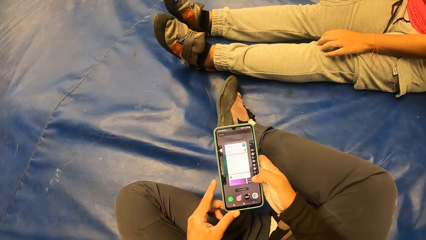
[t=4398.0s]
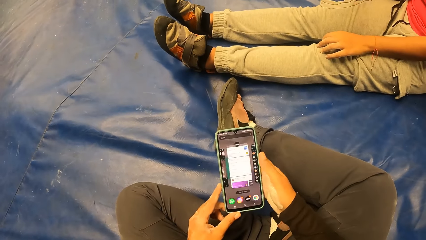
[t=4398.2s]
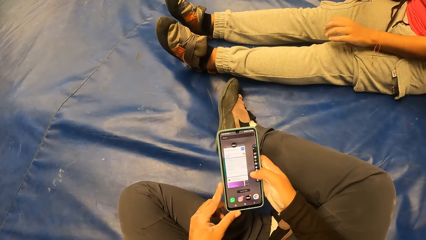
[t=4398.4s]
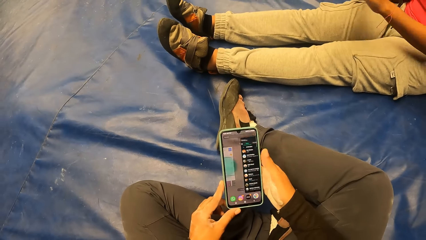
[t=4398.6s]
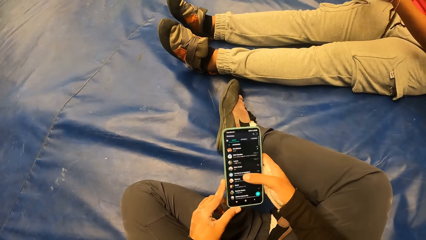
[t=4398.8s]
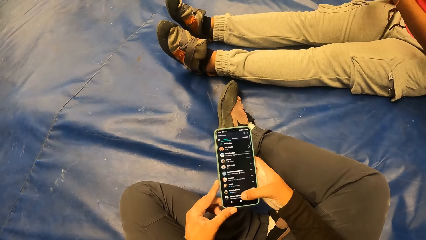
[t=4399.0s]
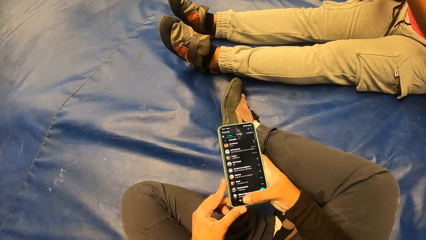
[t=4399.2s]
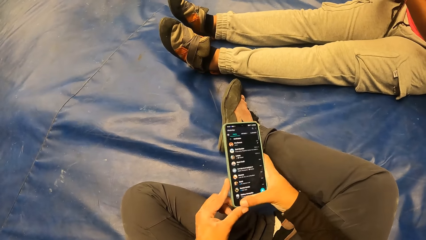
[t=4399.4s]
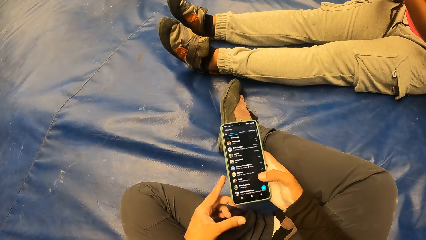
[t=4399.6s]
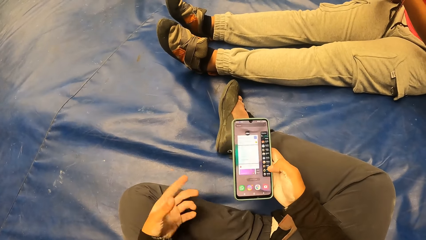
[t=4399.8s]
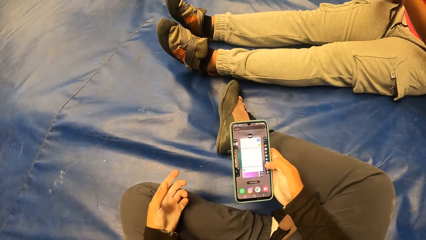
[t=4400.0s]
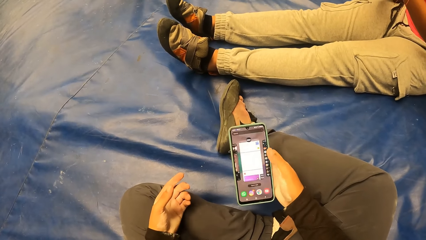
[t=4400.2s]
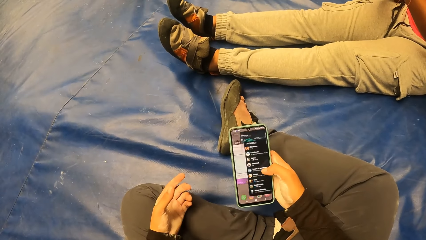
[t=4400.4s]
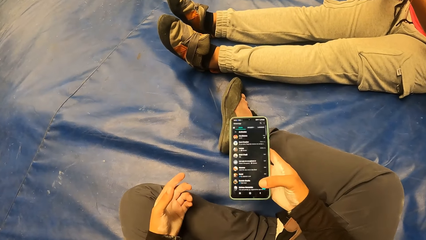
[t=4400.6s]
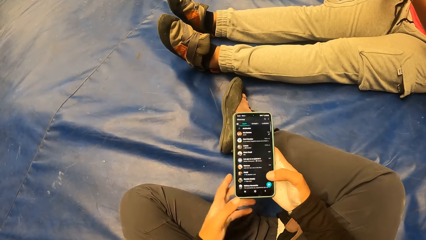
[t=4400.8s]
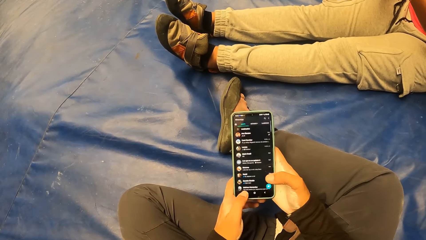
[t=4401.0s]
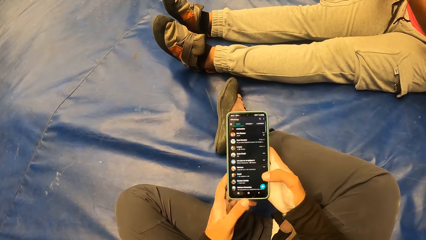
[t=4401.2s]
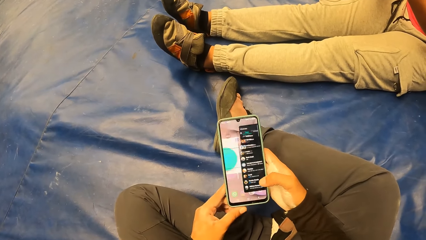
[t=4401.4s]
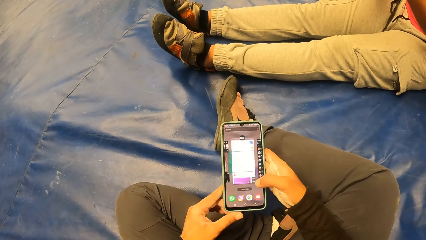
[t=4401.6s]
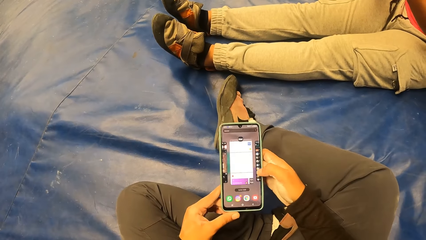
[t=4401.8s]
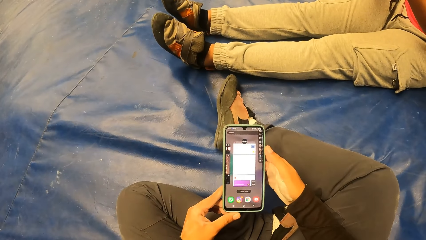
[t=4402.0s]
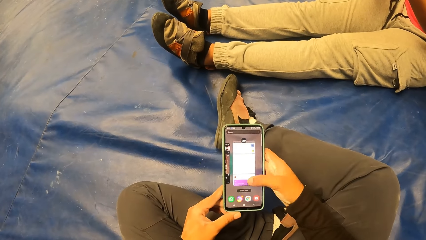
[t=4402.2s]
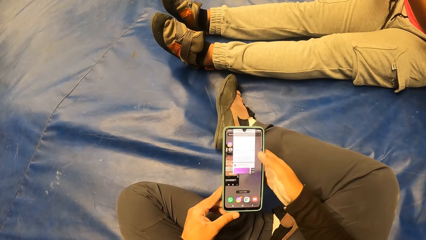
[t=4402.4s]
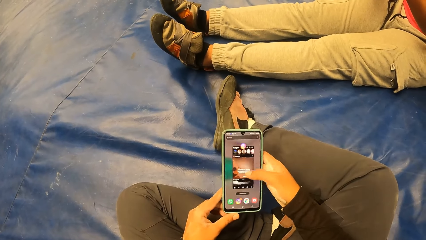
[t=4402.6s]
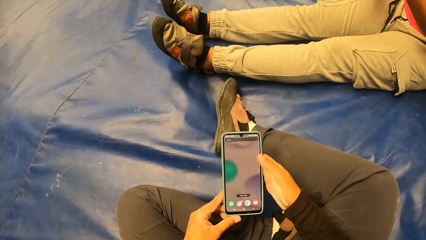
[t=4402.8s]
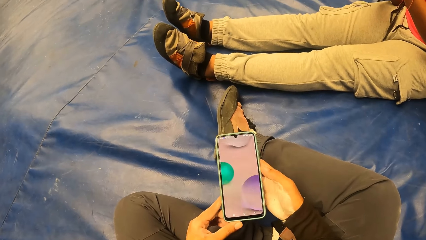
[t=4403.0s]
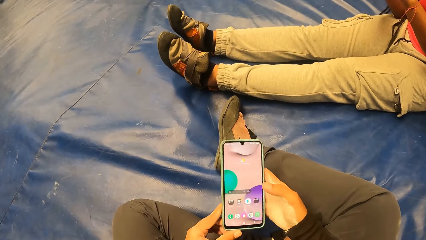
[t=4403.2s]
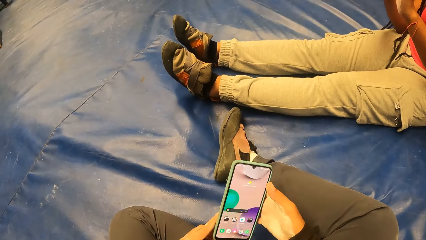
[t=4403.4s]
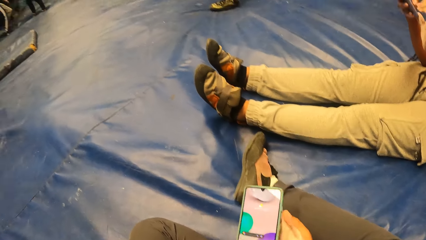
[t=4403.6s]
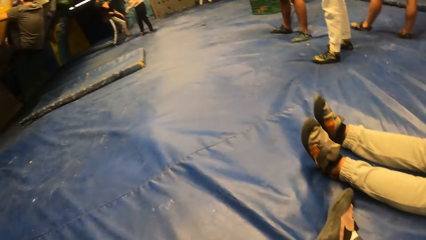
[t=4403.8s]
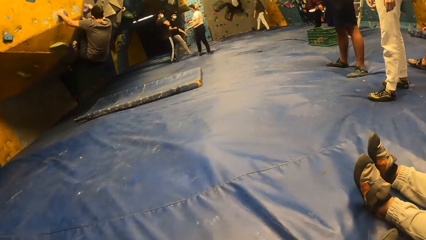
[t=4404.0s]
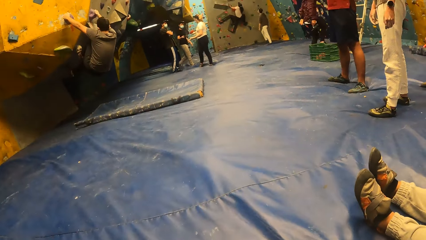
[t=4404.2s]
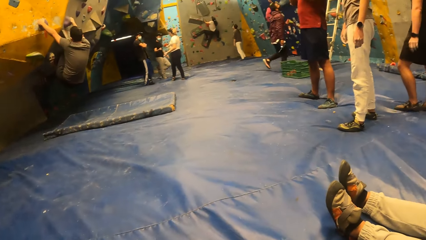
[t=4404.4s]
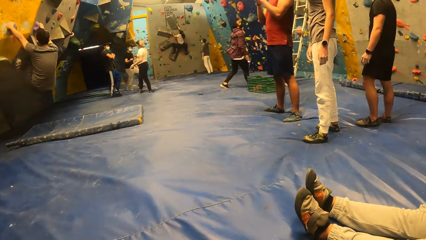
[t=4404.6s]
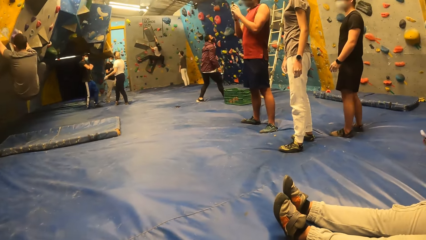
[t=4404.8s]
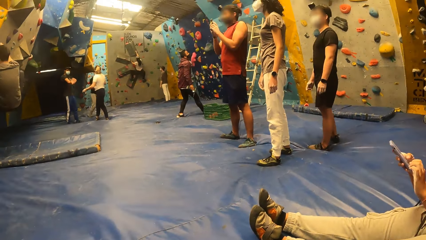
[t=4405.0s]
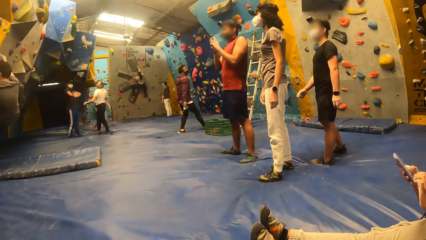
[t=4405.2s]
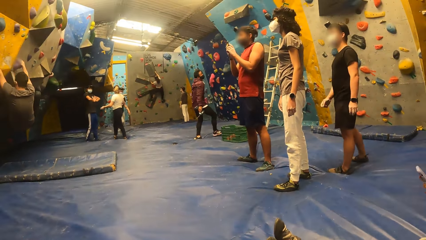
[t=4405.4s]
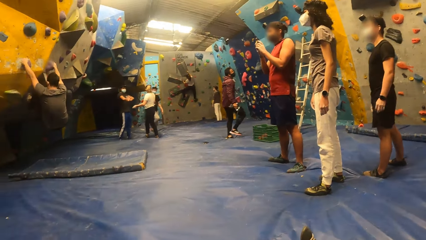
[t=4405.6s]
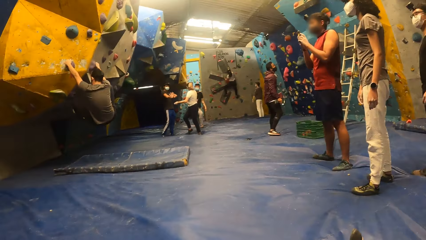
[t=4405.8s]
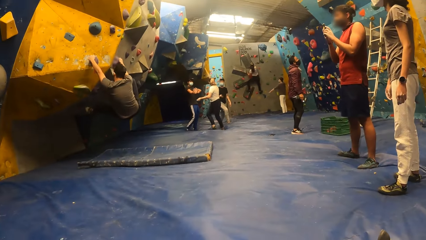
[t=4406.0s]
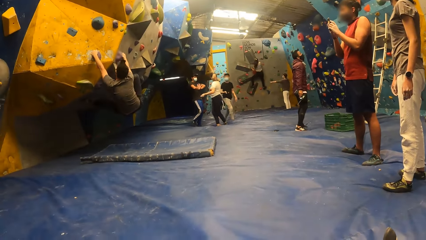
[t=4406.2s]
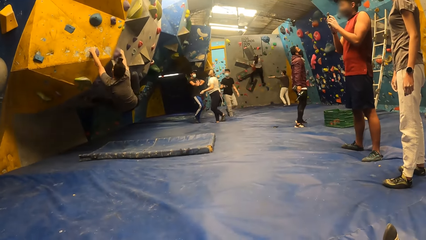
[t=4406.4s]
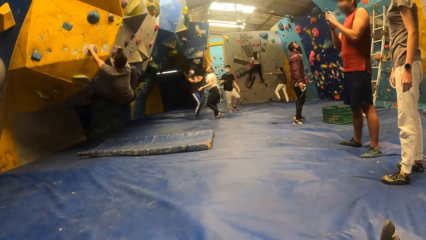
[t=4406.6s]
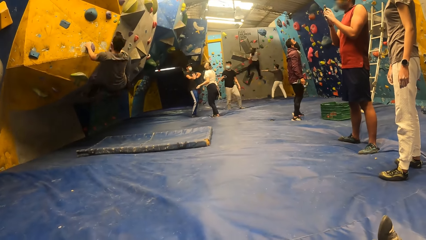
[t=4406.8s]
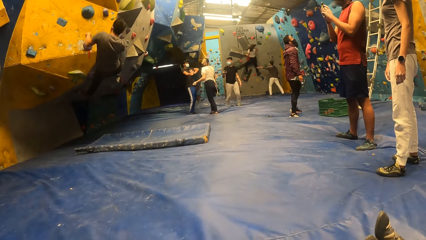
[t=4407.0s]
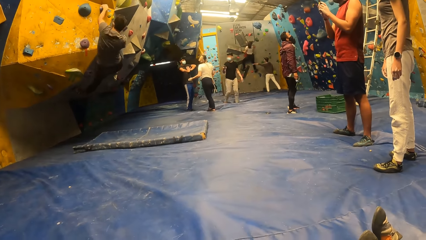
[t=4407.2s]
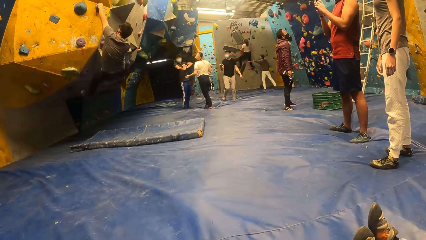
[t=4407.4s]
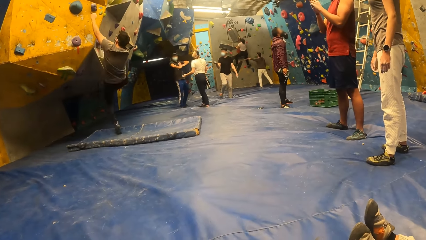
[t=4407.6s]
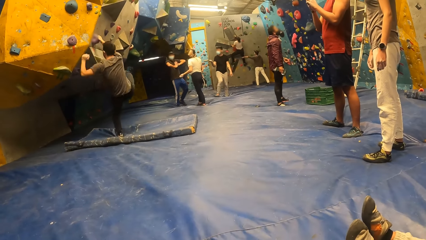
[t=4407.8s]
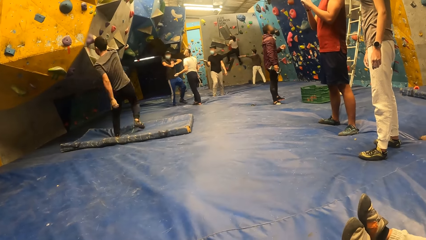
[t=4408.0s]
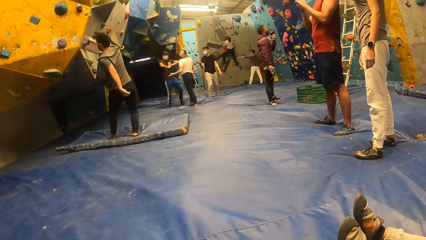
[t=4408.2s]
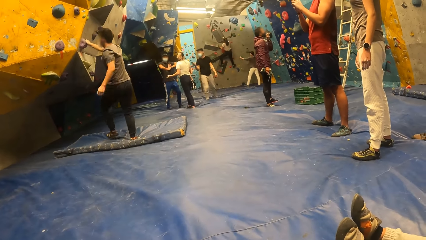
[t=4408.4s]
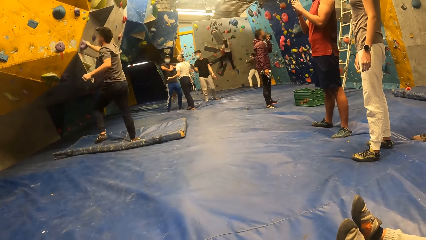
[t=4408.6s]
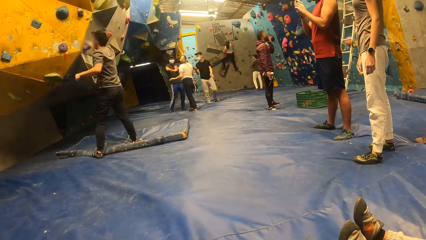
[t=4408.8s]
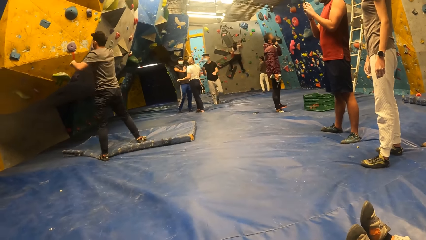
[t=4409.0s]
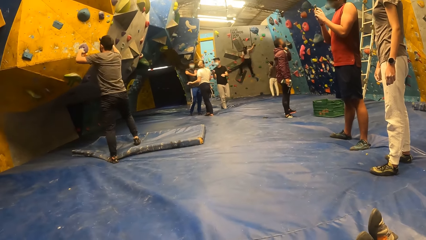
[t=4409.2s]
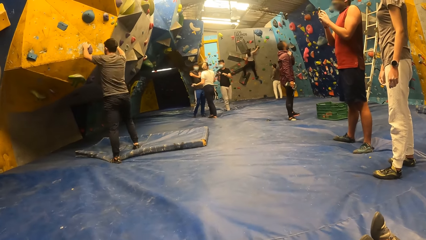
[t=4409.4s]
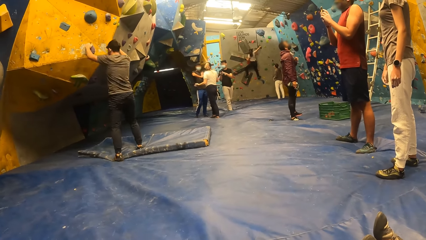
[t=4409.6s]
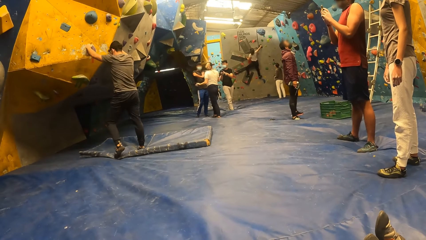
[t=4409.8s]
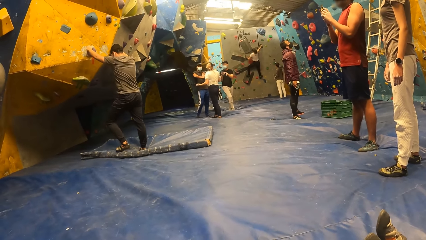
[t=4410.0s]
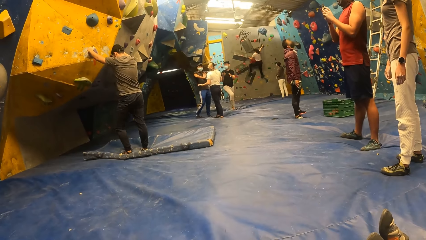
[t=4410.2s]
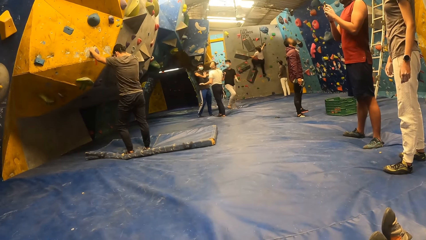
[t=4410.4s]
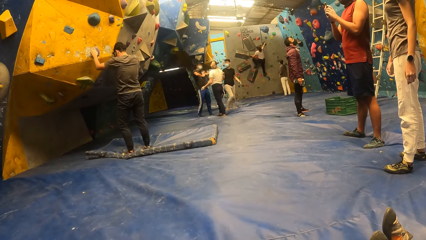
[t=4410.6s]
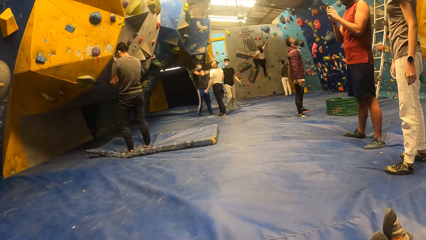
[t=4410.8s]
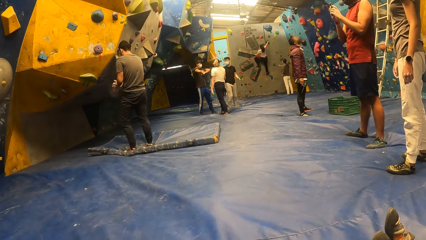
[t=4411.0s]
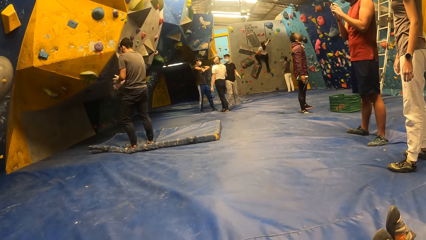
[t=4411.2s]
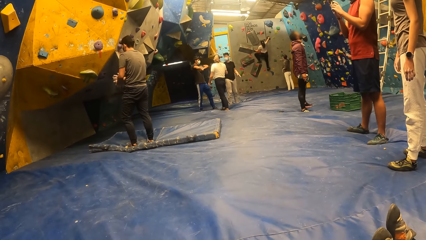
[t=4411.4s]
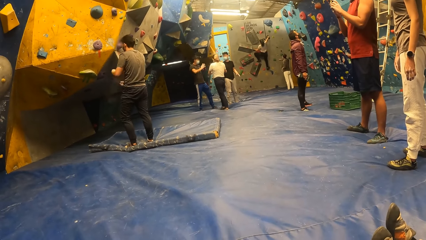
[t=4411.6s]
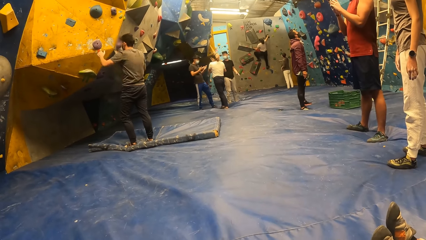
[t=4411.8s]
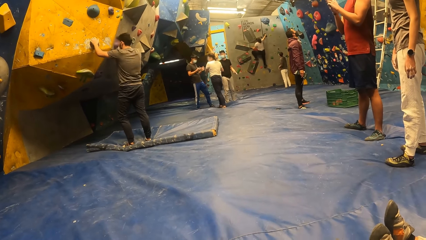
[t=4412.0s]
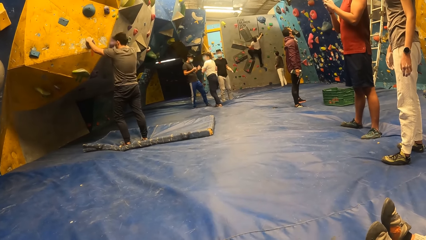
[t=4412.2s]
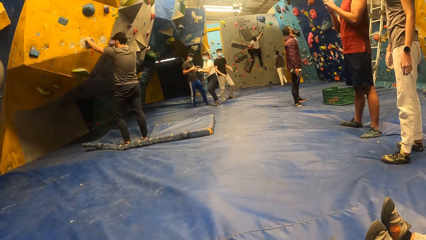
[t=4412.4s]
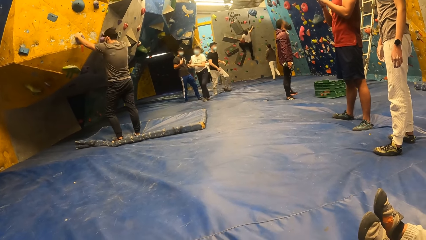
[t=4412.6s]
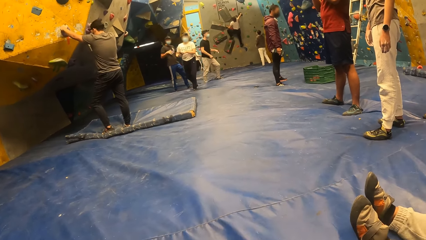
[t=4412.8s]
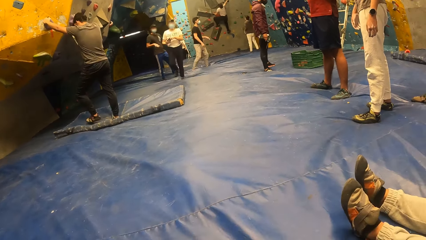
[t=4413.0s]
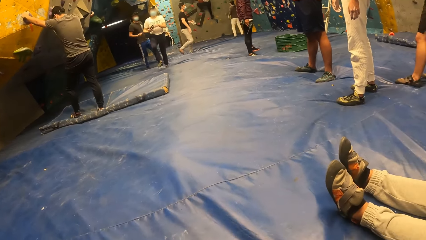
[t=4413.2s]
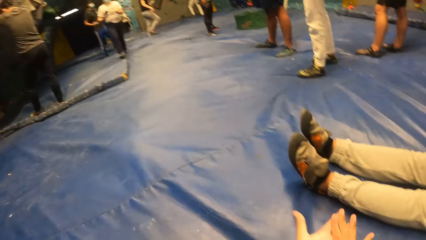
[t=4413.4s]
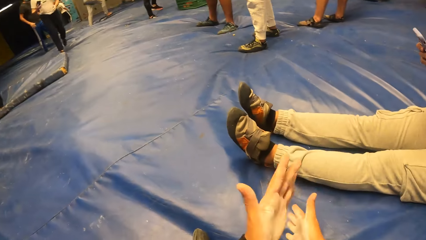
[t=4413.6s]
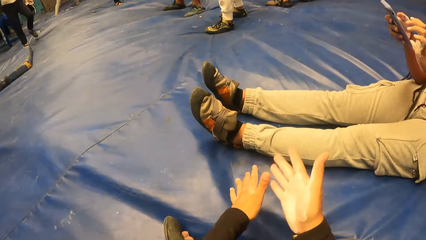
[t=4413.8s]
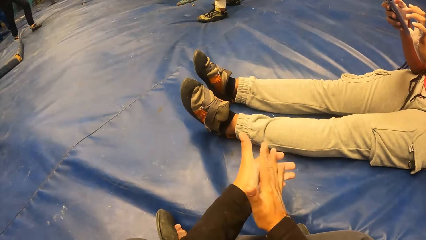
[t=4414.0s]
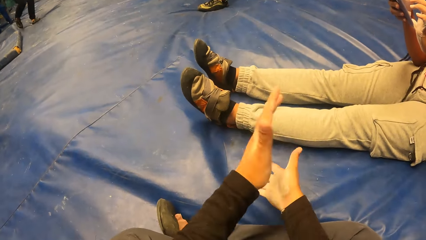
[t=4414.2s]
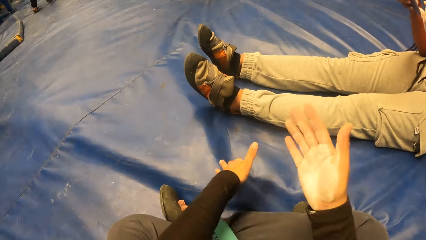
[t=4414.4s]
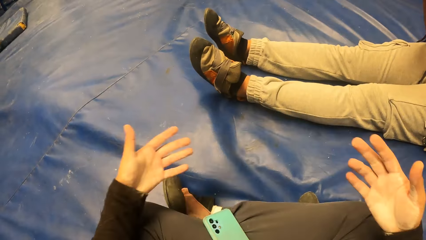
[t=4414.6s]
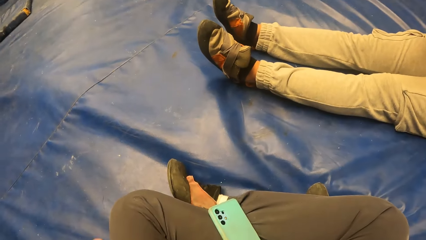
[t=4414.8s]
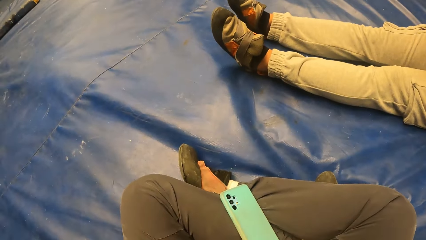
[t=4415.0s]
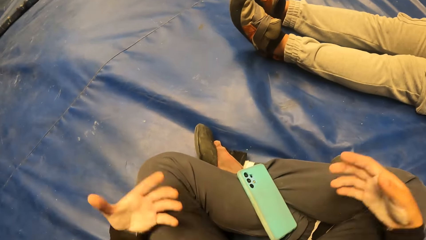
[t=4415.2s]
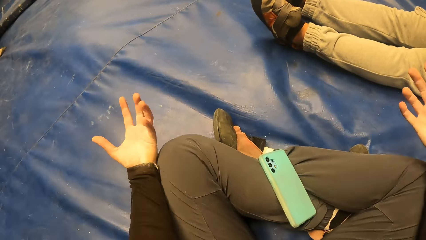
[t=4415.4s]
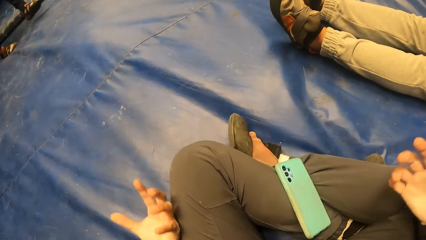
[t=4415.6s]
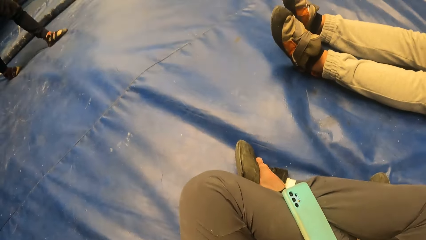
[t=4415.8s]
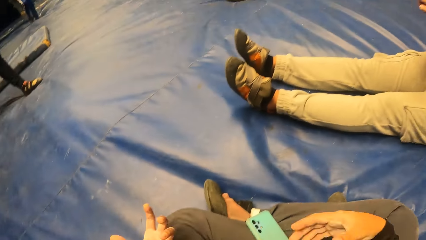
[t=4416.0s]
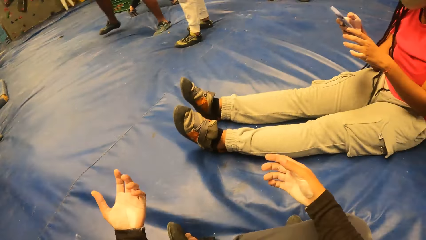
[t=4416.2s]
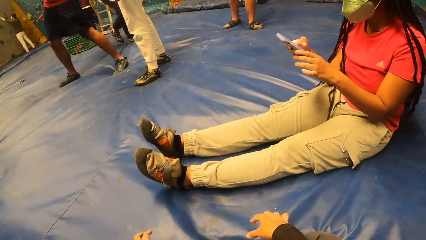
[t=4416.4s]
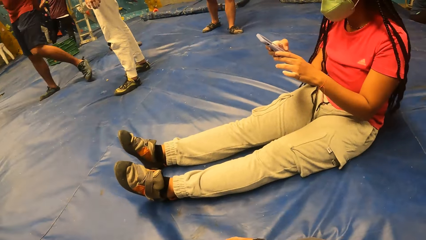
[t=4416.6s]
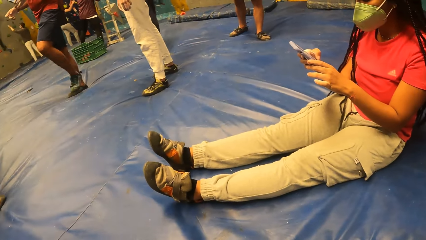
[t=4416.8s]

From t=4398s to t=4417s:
A person rests a hand. The person holds the phone by both hands. The camera wearer moves the left hand. She holds the phone by both hands and operates the phone. She turns round. A man climbs the wall. Another person moves back. Another person takes a picture. The man drops to the floor from the climbing wall. The man dusts both hands against each other. The man holds stepping stones. The camera wearer dusts both hands against each other. She rubs both arms on her legs. She moves hands. She rests hands on the laps.
